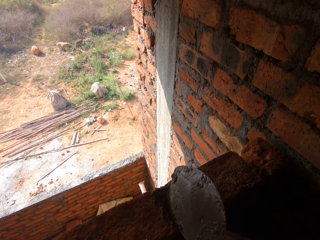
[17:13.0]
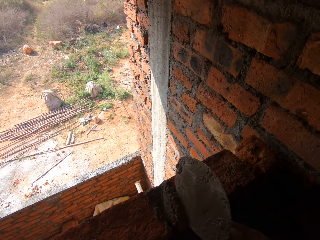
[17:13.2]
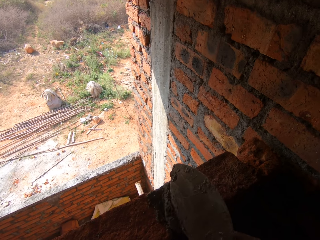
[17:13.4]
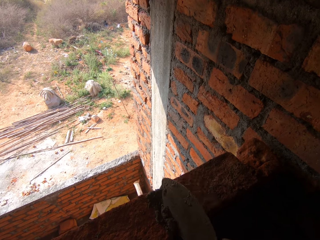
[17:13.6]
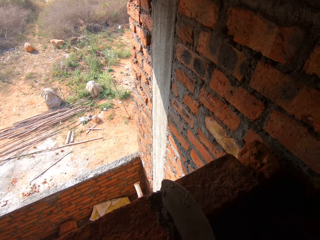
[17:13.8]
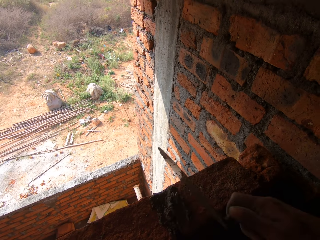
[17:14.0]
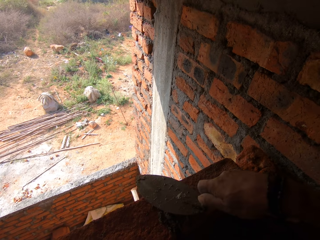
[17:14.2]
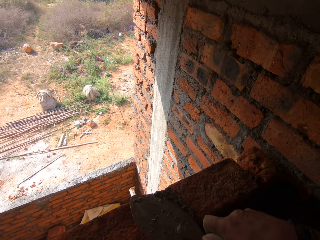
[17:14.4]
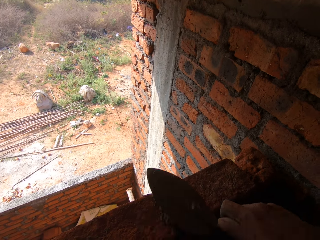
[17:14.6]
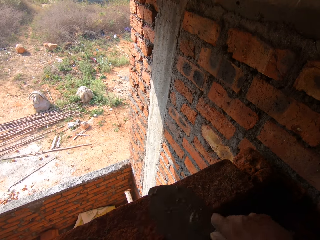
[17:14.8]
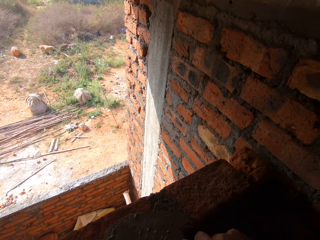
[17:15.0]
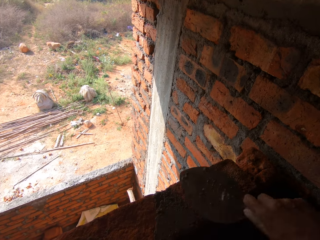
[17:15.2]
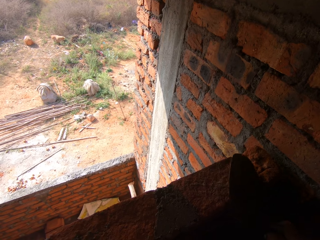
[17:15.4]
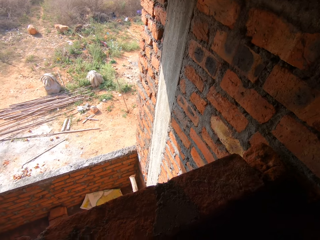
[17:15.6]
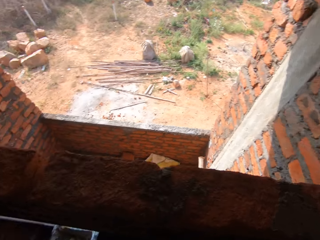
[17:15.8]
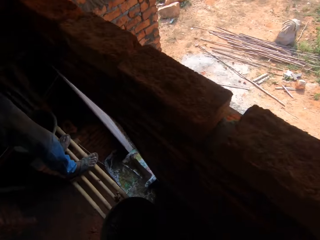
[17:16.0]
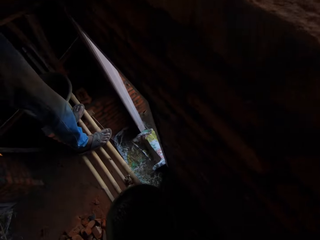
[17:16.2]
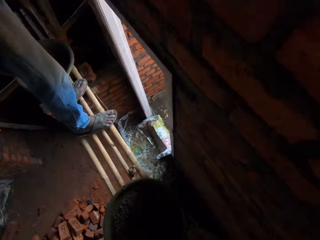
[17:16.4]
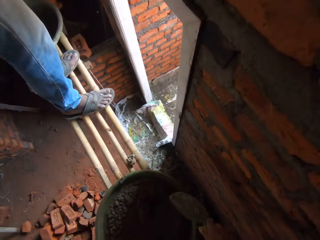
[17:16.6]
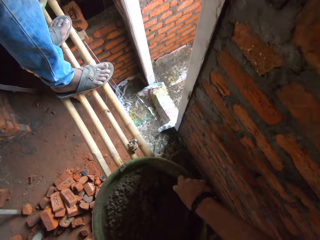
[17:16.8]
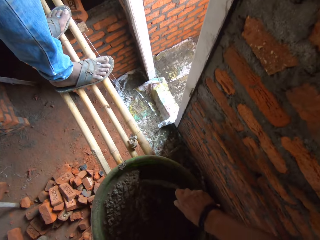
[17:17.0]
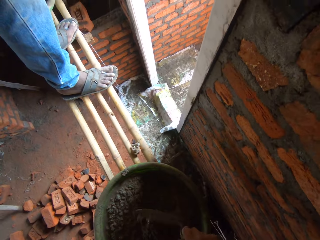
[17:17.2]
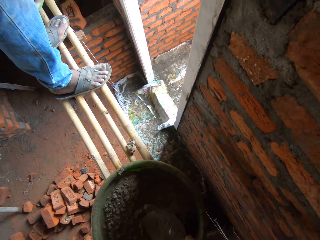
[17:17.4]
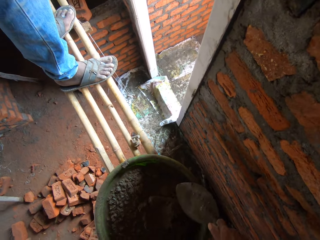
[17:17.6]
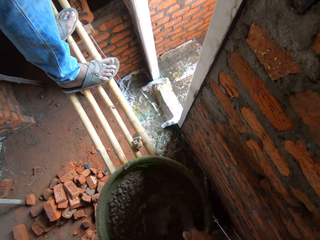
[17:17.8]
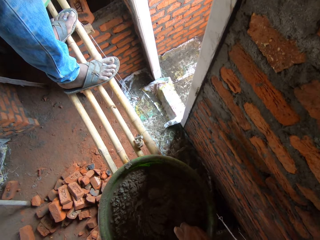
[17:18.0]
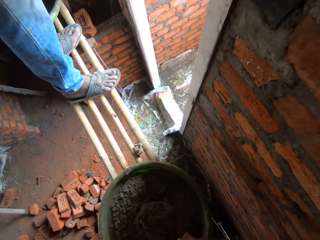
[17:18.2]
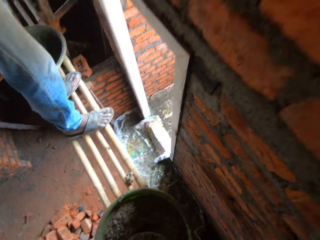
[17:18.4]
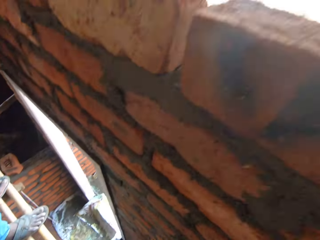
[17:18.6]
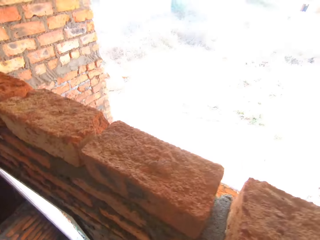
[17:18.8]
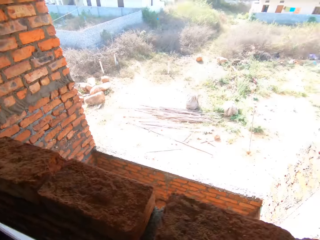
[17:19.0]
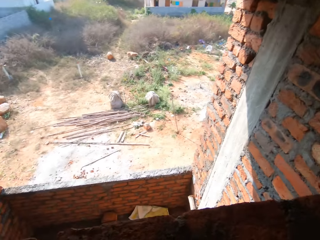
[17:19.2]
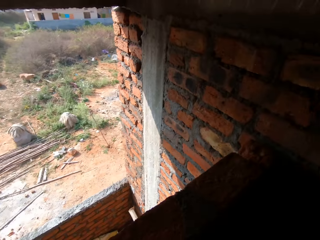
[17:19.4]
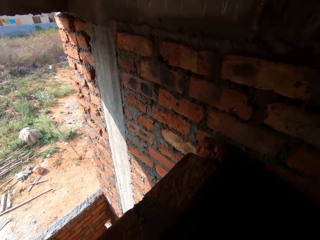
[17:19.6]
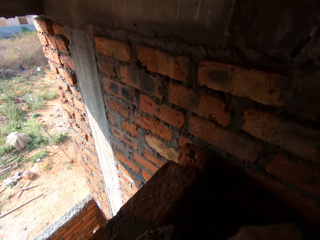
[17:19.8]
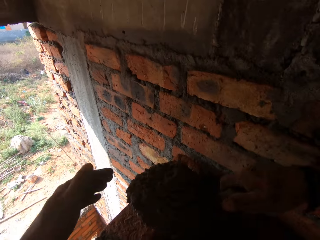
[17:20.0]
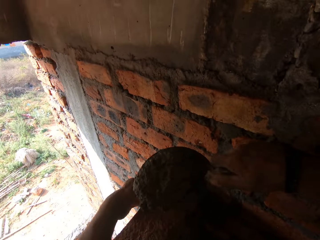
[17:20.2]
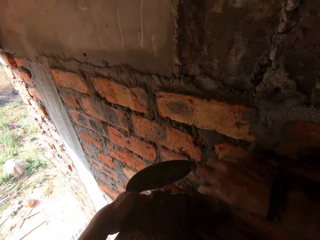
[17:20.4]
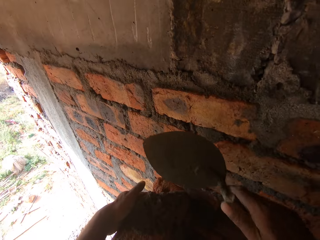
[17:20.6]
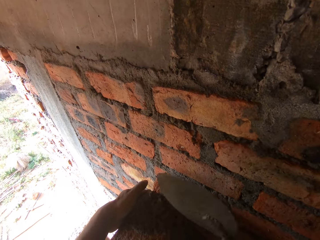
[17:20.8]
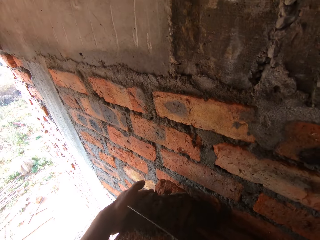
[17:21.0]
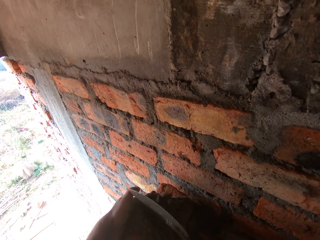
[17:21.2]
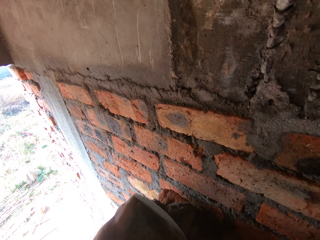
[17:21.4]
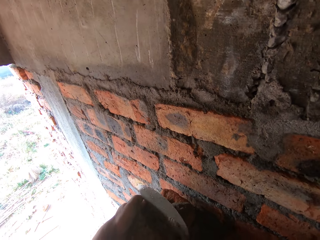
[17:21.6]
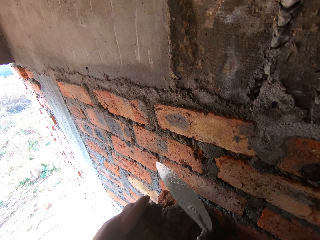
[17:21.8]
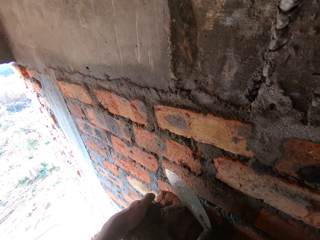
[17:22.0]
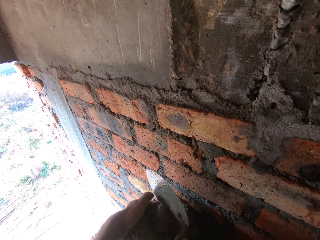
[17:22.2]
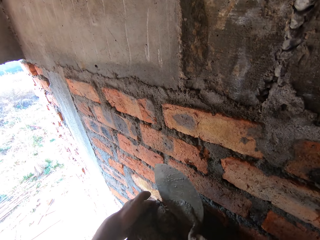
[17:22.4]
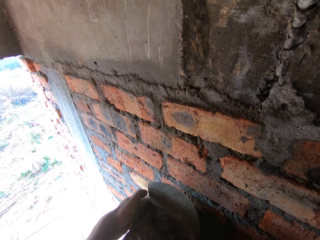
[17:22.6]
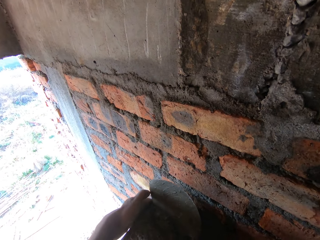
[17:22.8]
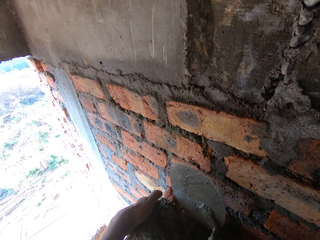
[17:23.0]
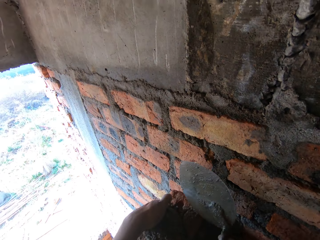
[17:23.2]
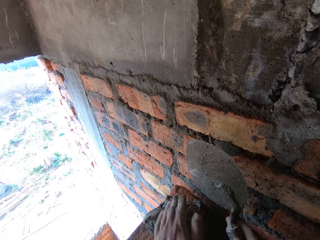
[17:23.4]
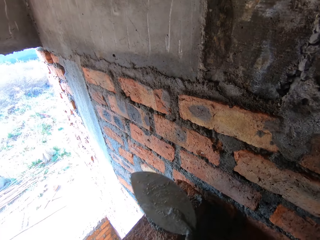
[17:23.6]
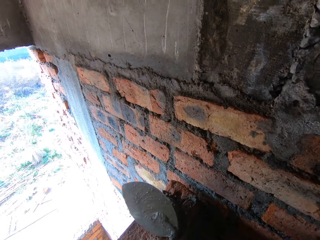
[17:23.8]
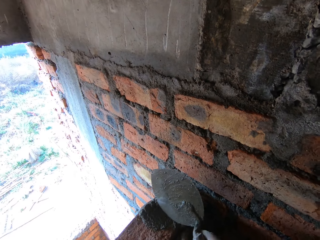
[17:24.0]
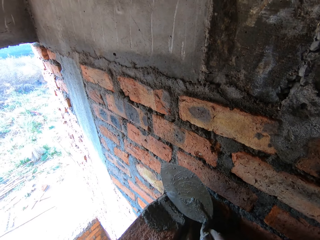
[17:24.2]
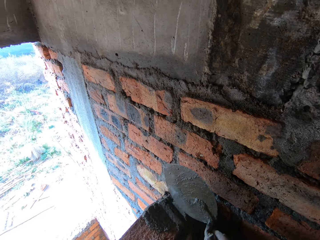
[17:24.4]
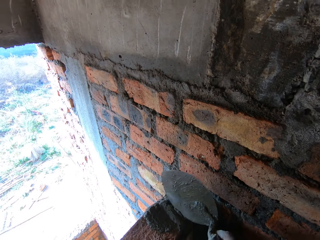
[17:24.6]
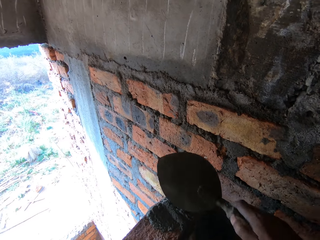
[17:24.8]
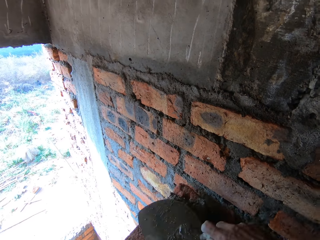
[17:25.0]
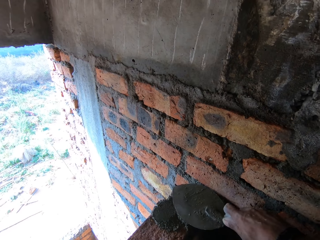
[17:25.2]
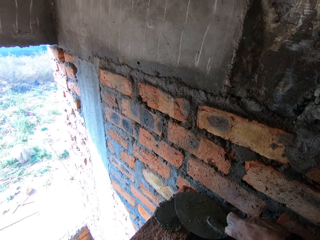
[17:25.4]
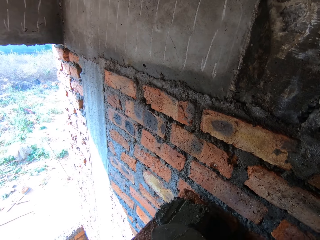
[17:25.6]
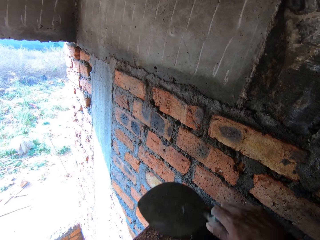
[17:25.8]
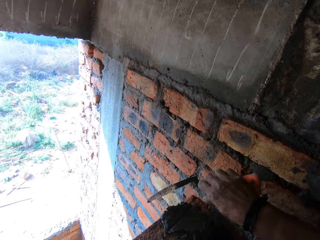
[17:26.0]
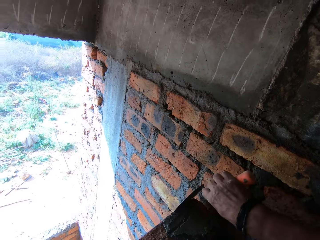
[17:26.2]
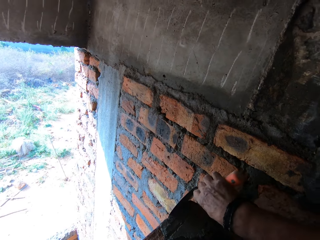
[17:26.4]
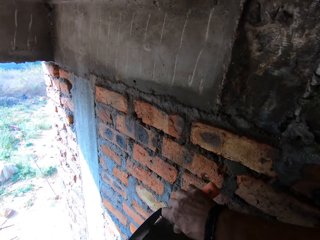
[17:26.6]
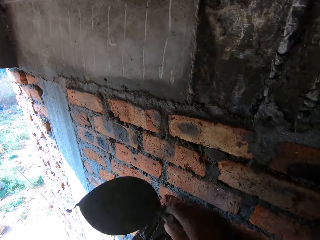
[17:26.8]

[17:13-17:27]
The camera wearer measures the brick with a plumb line. They look around. They scoop the mortar or cement with the trowel. They move the cement with the trowel. They put the cement on the brick with the trowel. They put the mortar in the space between the bricks. They smear the cement on the brick with the trowel.

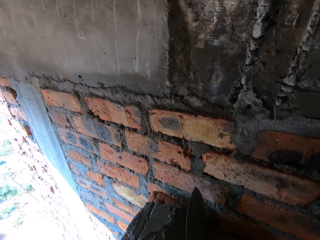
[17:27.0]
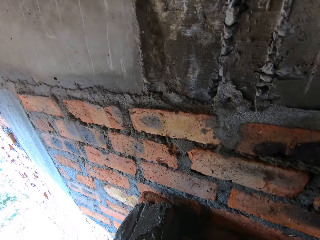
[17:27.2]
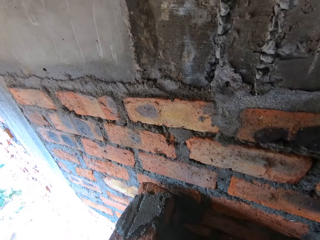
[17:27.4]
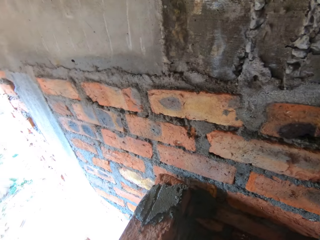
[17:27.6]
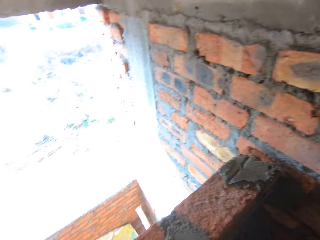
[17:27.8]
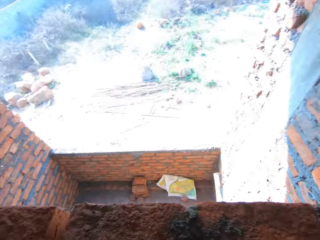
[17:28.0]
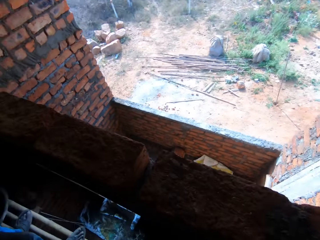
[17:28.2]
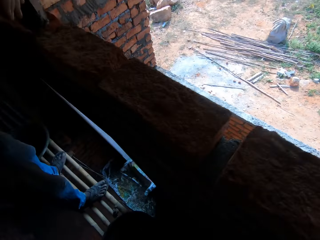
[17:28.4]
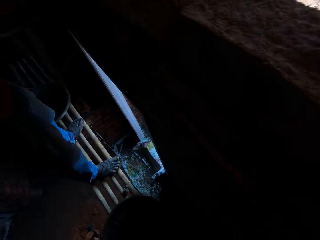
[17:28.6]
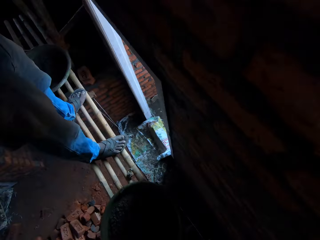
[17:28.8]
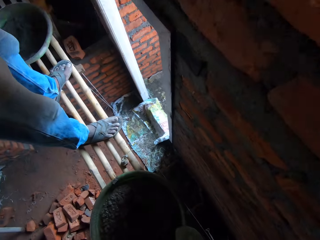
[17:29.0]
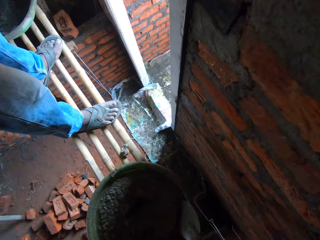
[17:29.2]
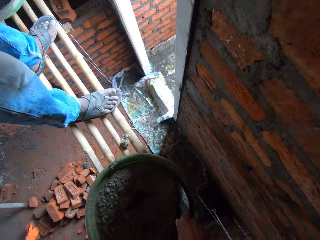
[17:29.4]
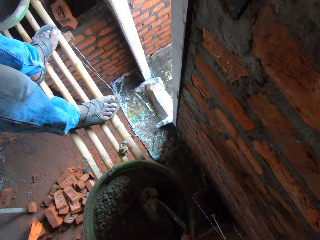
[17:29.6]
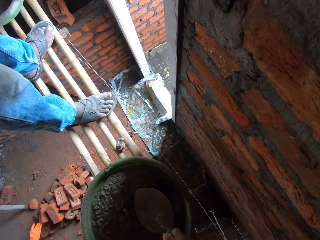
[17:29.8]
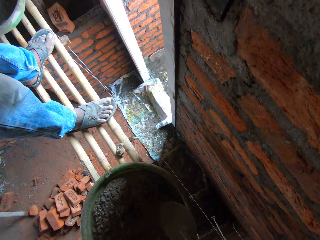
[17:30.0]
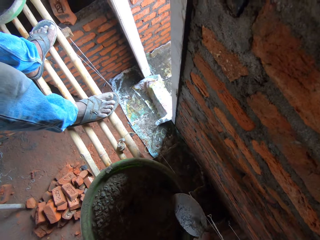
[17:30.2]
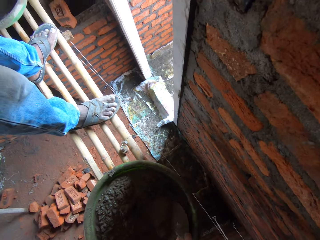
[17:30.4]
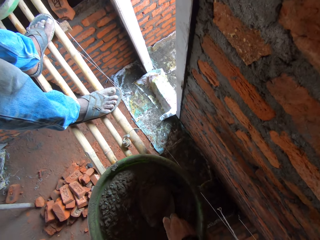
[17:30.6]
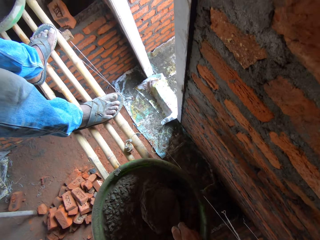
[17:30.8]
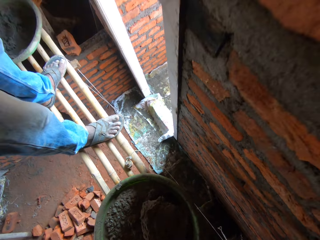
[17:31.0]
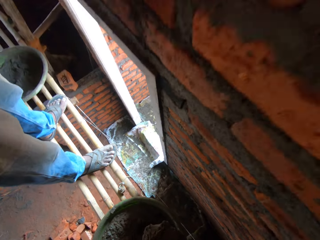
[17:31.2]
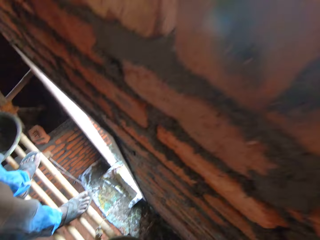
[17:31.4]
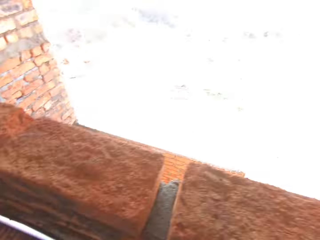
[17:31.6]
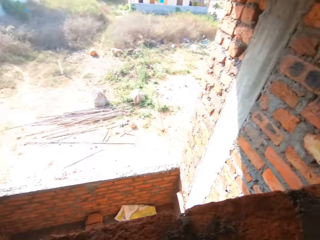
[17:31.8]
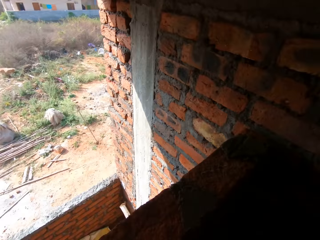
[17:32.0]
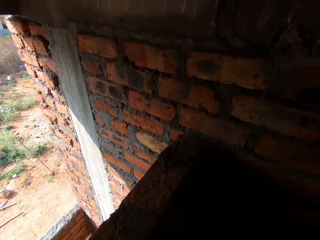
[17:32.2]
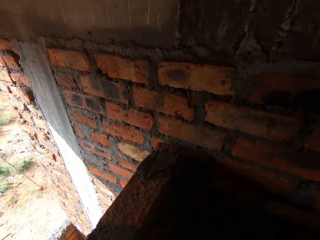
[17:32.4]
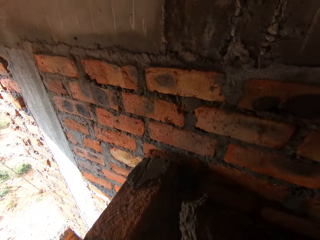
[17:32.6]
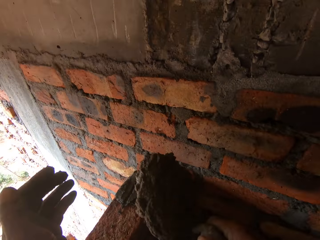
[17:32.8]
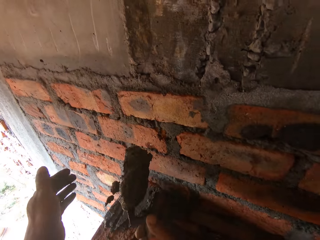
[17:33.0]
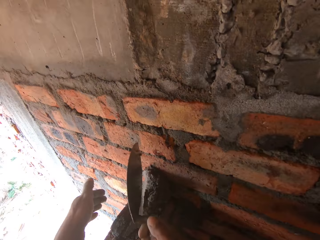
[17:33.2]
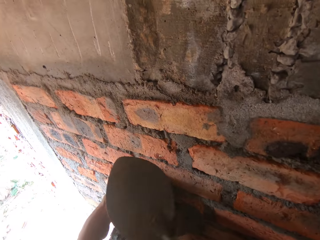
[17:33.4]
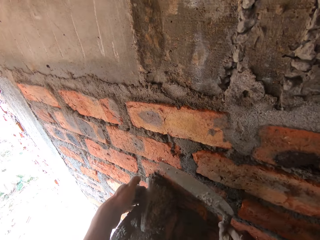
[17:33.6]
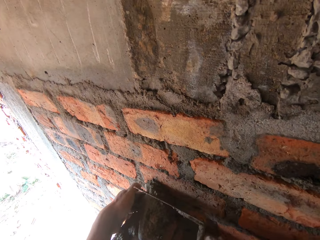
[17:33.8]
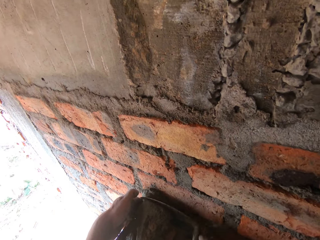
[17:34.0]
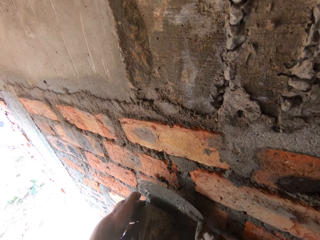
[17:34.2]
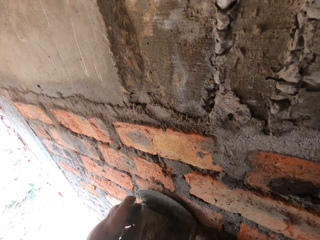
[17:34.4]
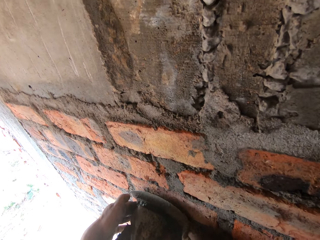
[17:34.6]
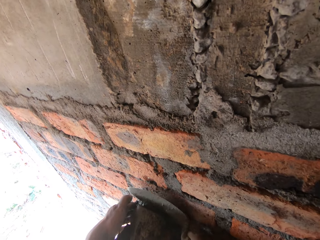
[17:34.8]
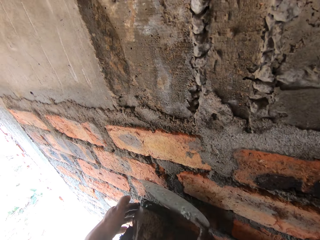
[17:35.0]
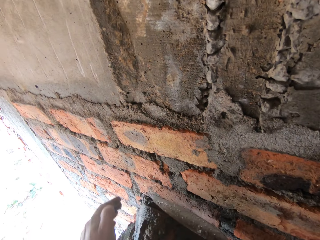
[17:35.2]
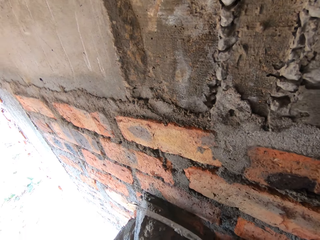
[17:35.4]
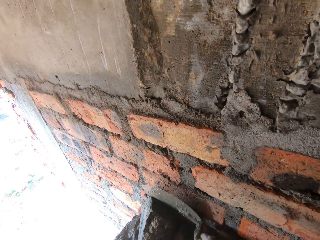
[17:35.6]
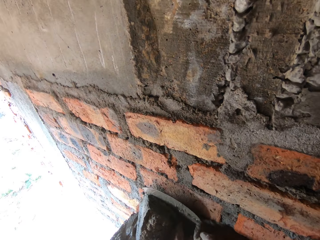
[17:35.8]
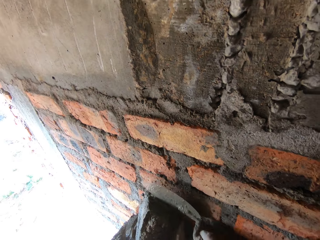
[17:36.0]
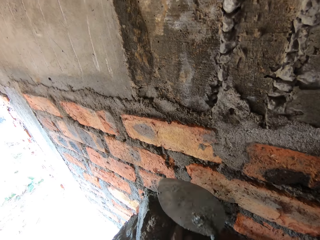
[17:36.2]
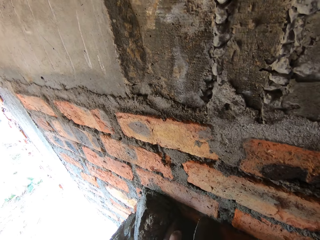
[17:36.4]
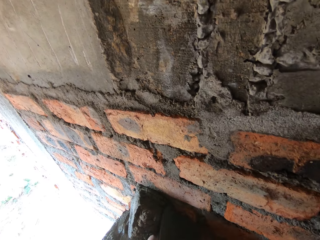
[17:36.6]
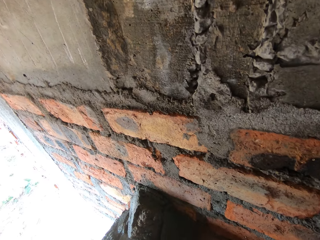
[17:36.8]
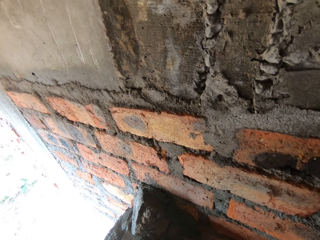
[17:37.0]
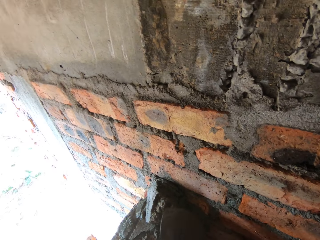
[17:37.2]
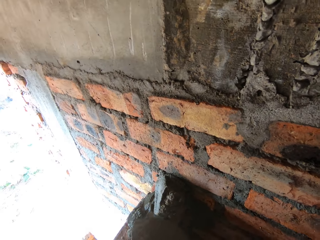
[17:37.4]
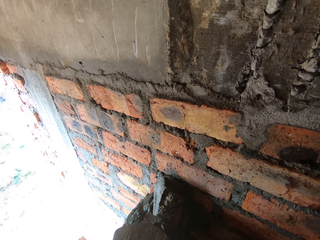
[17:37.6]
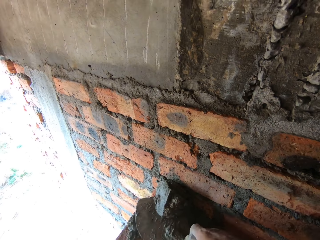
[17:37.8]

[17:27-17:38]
The camera wearer looks around. They scoop the mortar or cement with the trowel. They move the cement with the trowel. They apply the mortar on the wall with the trowel. They scoop the mortar with the trowel.
